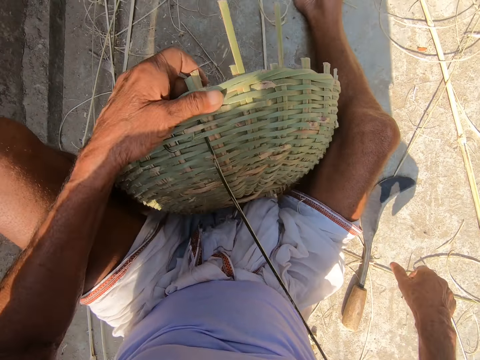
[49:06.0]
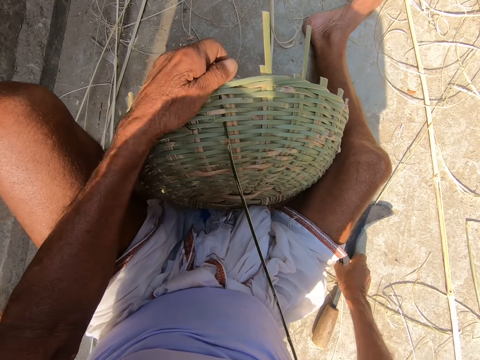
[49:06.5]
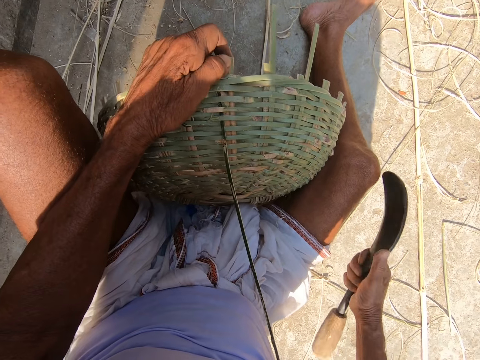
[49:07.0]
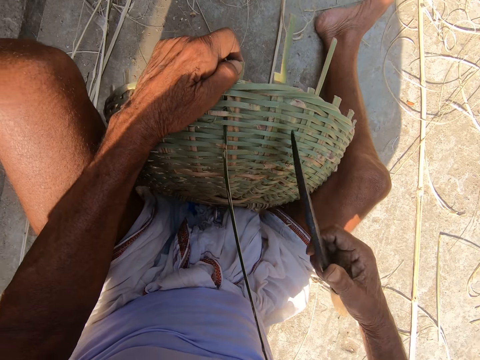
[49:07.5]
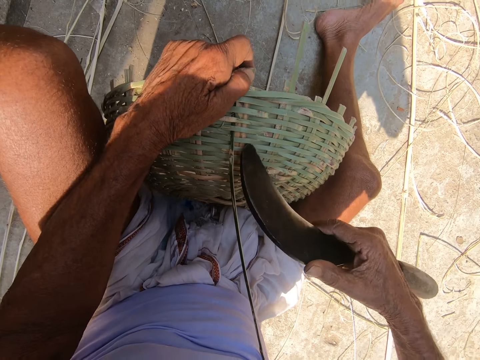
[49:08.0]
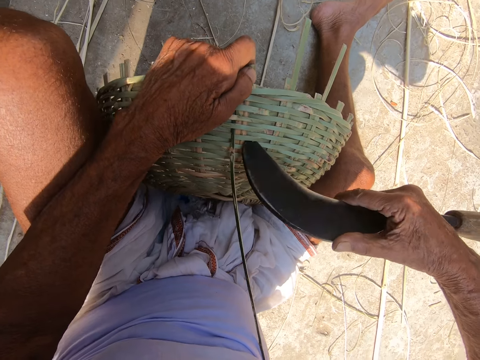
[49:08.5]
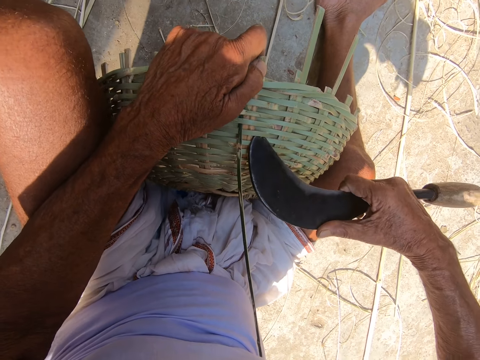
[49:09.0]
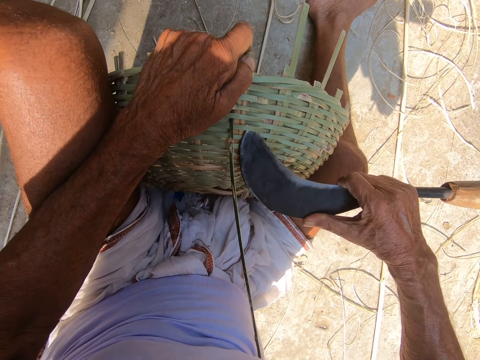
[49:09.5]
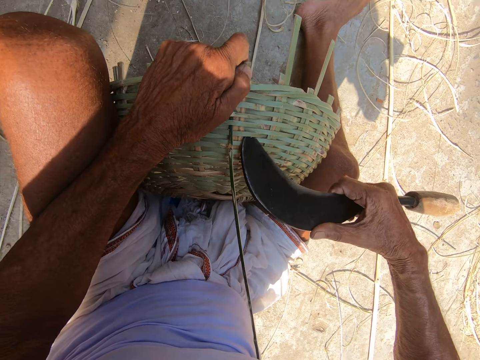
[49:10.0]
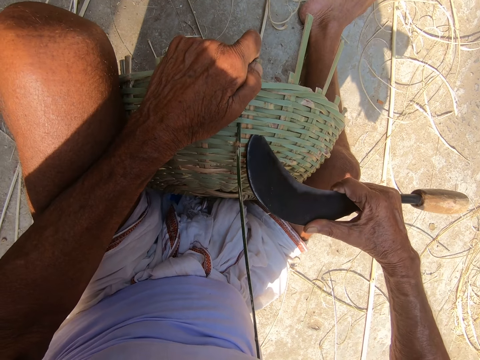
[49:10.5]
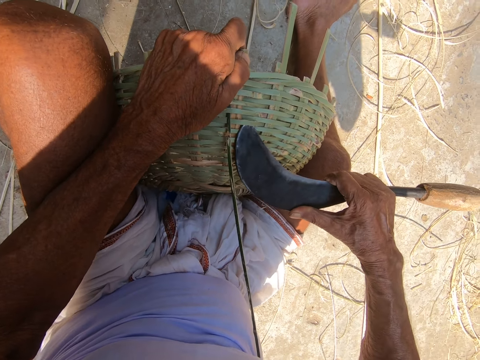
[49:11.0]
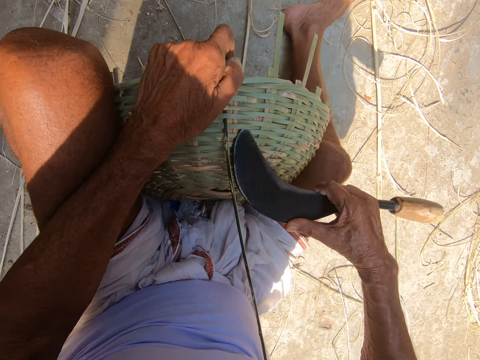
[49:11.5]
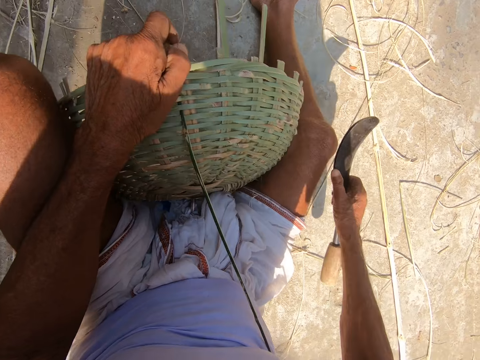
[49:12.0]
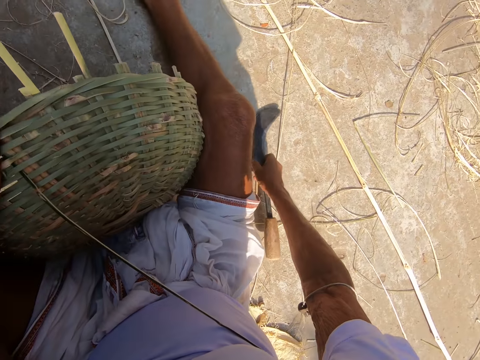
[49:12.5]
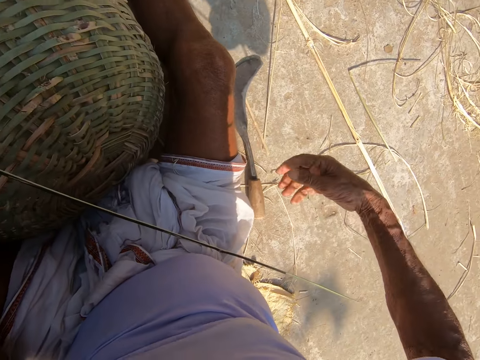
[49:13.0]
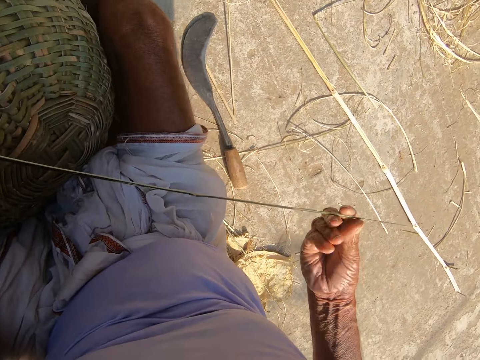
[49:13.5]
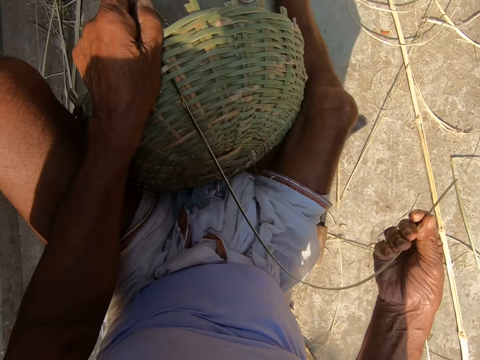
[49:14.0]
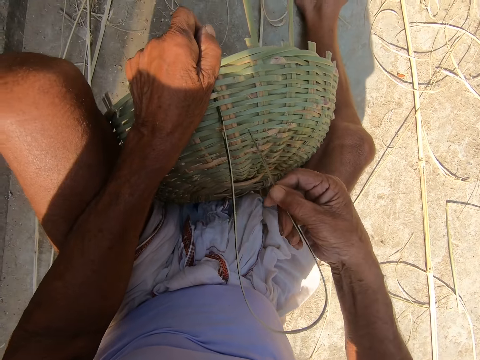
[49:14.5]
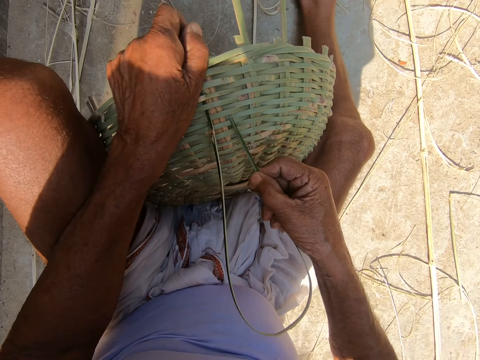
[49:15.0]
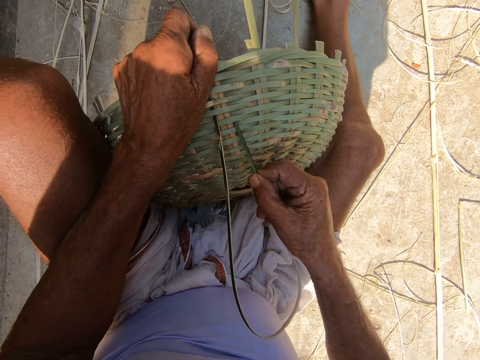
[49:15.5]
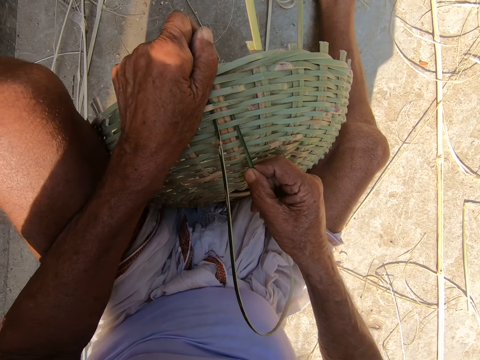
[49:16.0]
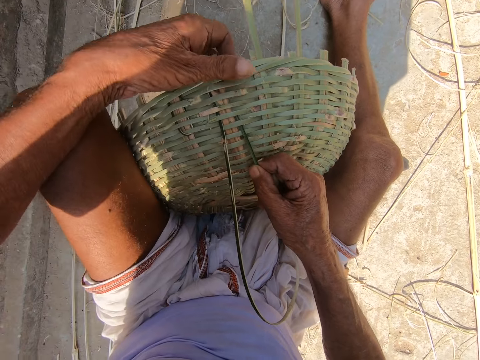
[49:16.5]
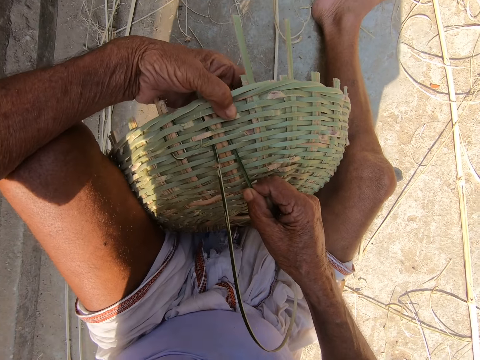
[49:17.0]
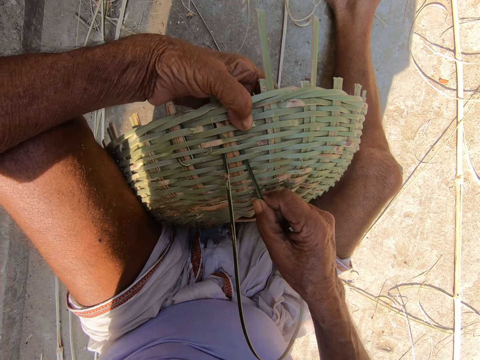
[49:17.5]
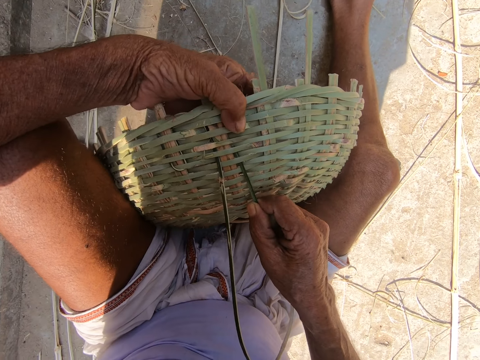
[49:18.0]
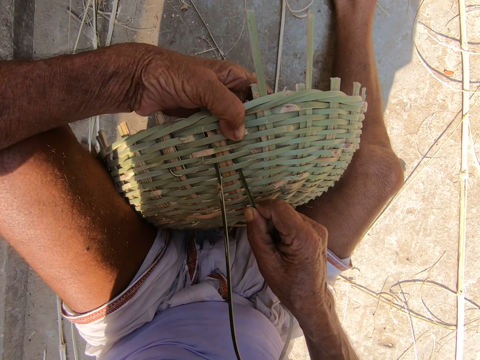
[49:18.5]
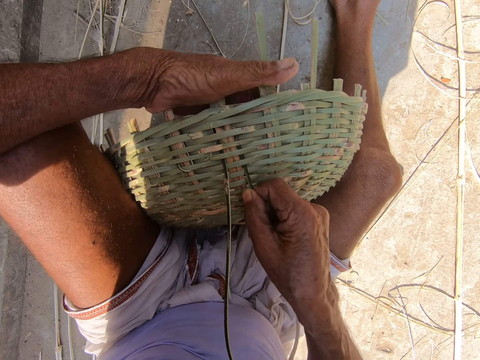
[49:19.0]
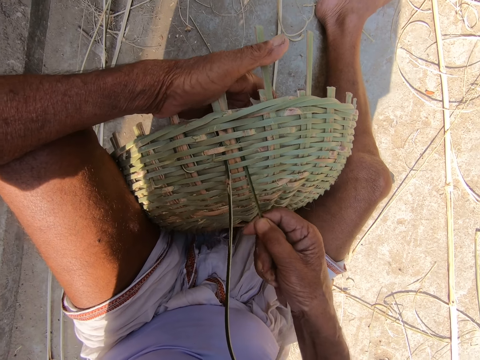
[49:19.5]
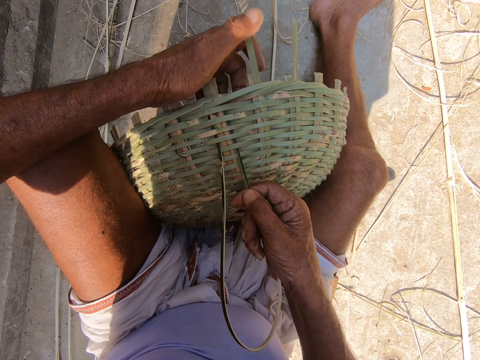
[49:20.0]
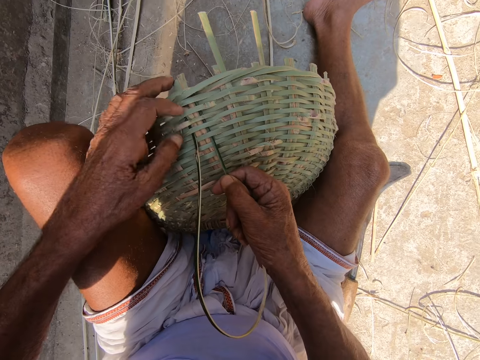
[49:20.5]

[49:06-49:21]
The camera wearer picks the sickle from the floor with his right hand. He picks up the bucket on the ground. He adjusts the cane weavers of the basket with the sickle in his right hand. He pulls the bucket with the knife. He drops the sickle in his right hand on the floor. He picks up the sisal. He inserts the bamboo strip into the basket with his right hand. He makes the bucket.

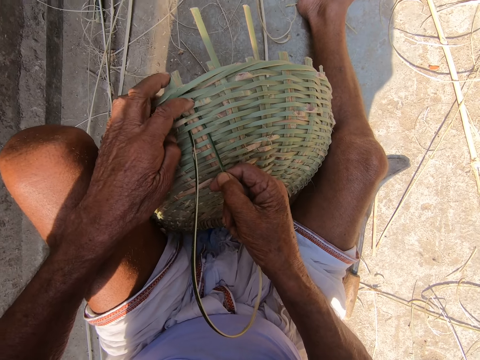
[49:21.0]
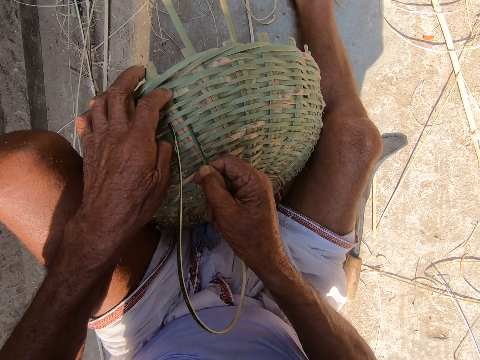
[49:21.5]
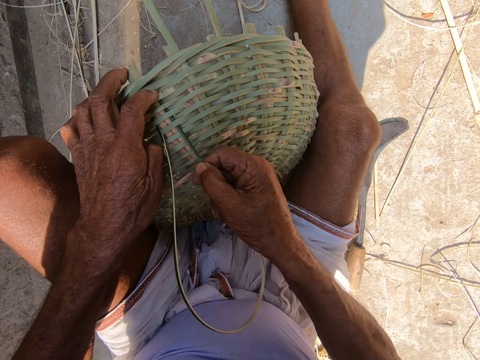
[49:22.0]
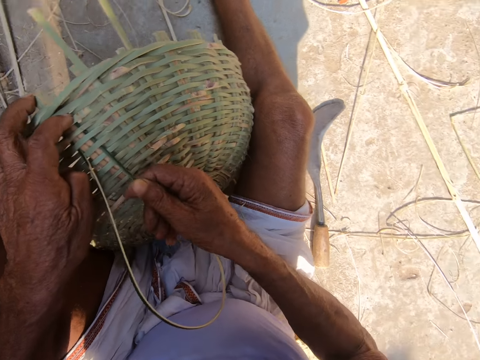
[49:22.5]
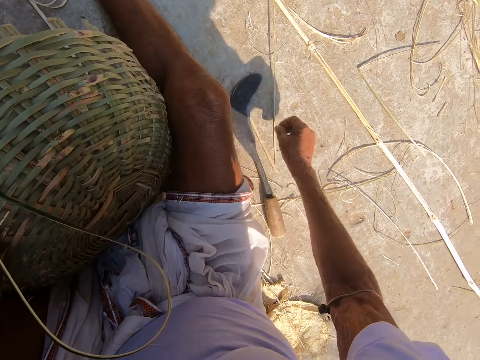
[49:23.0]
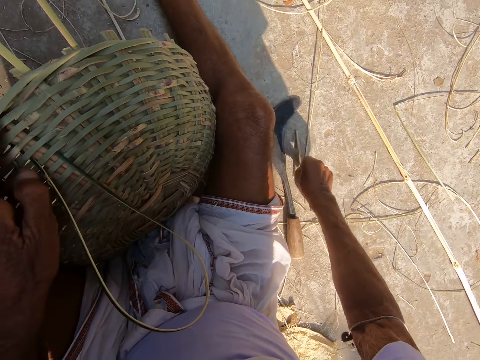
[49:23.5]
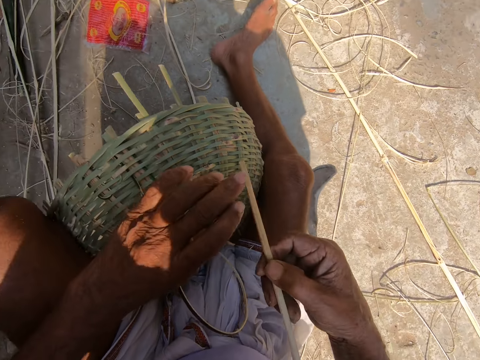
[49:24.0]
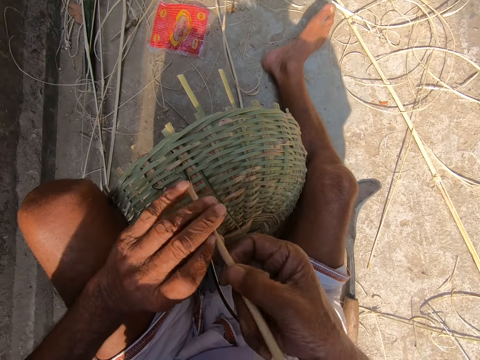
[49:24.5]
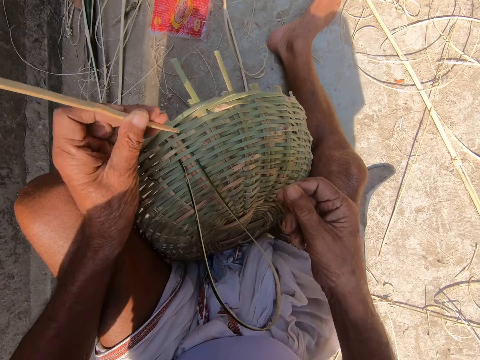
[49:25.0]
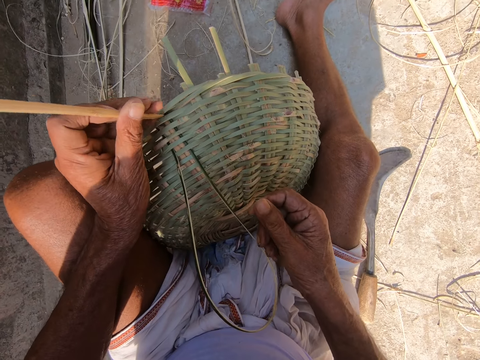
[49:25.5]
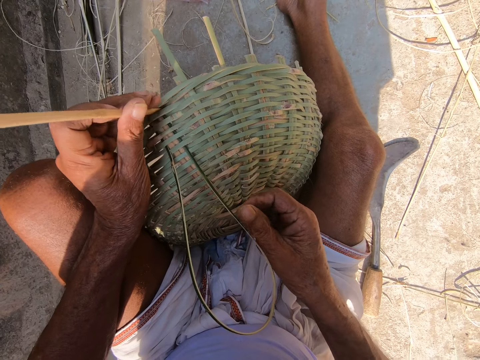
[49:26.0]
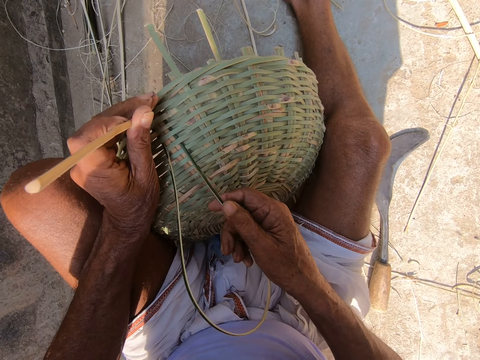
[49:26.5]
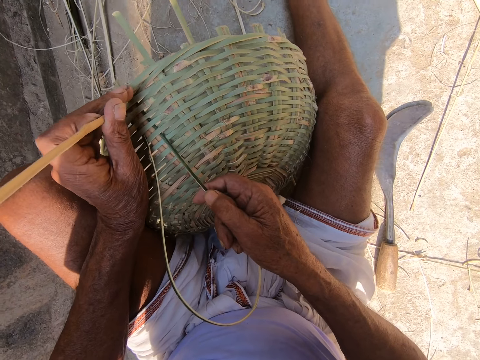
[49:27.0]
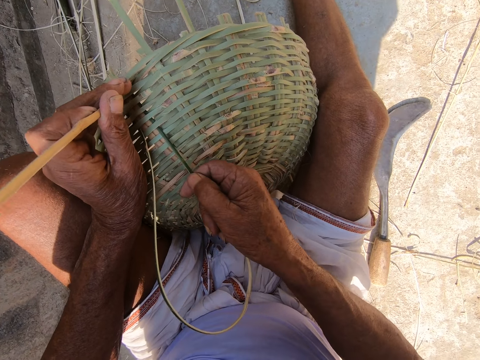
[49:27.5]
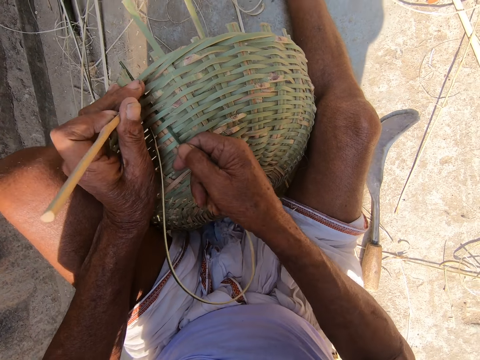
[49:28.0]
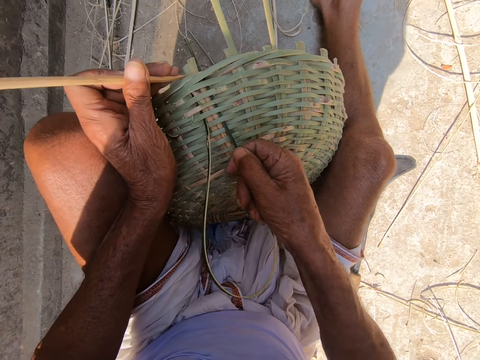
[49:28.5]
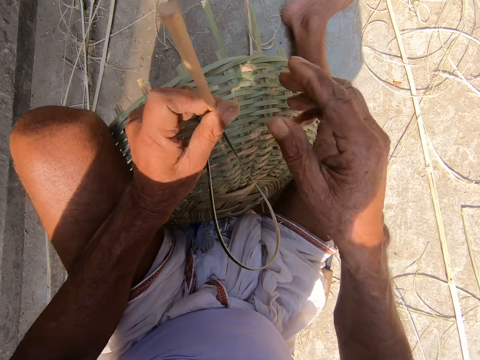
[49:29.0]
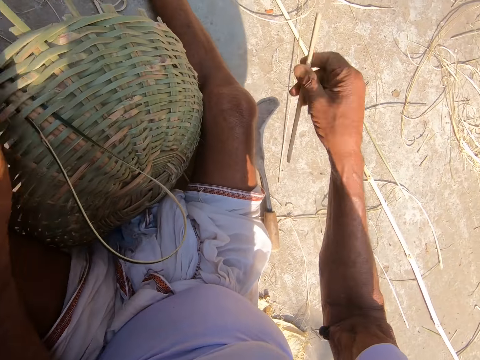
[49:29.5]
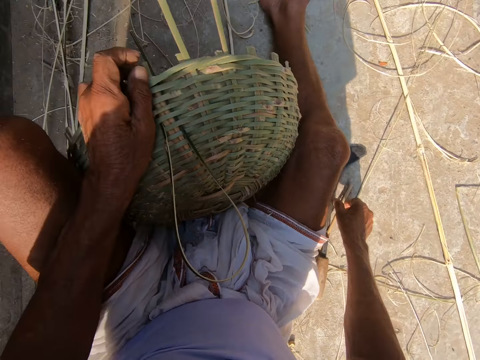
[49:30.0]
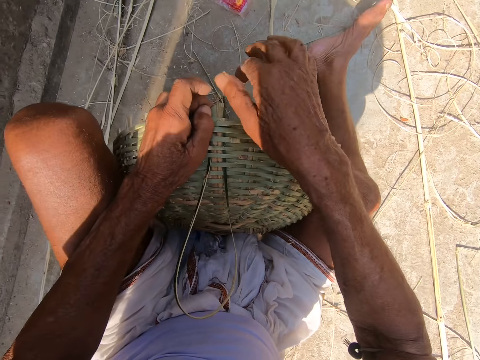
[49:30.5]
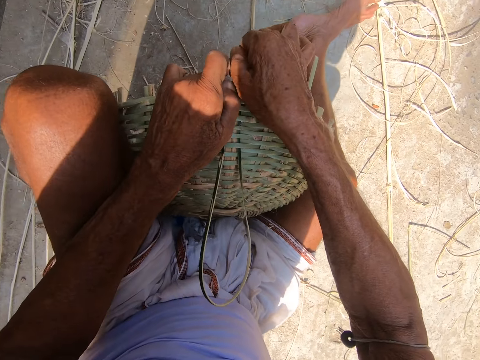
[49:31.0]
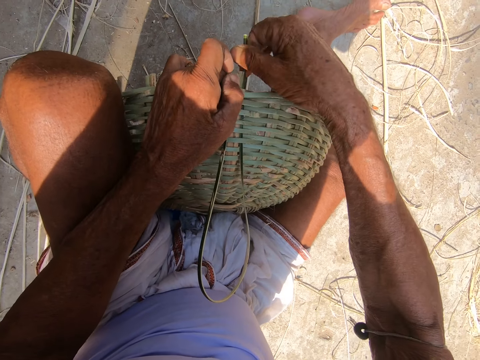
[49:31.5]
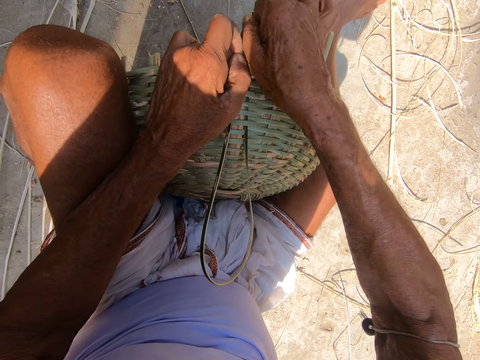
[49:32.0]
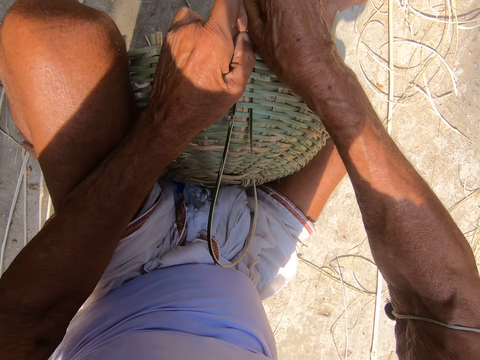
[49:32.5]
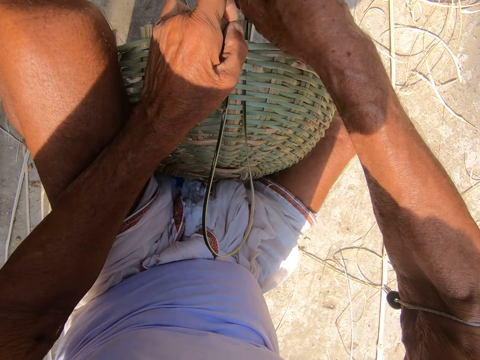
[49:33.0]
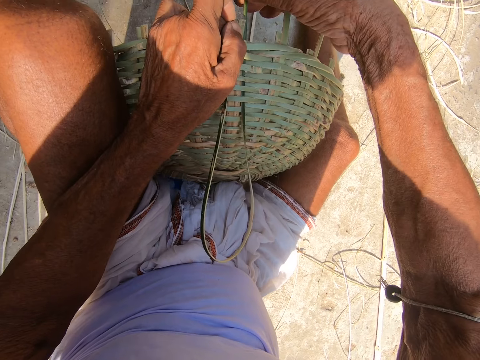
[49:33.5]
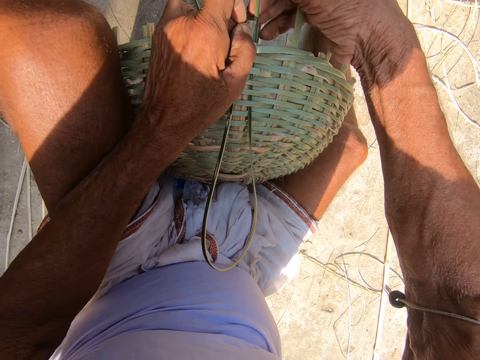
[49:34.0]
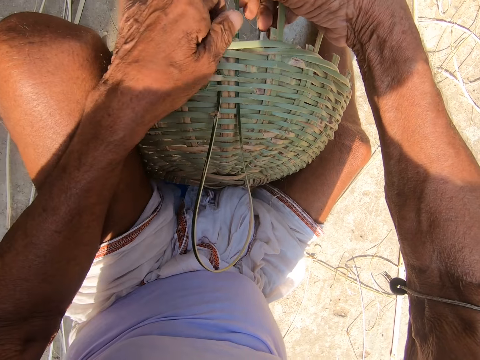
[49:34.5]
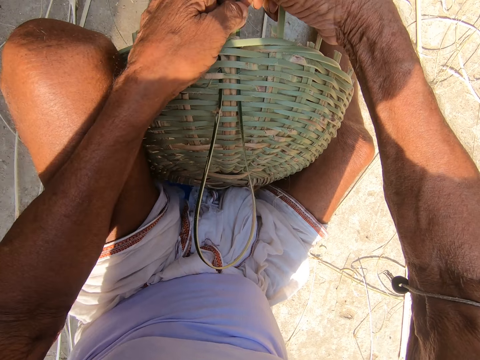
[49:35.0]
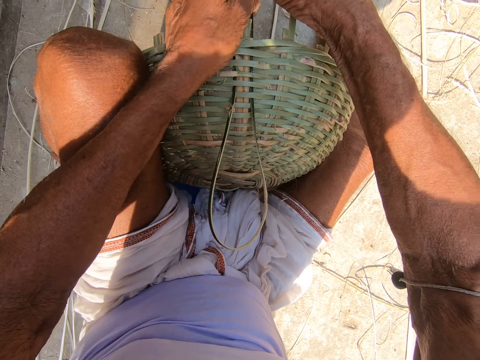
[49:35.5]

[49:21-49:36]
The camera wearer picks the stick from the floor with his right hand. He passes the stick in his right hand to his left hand. He presses the cane weavers of a basket with the stick in his left hand. He fixes the stick. He pushes the bamboo strip into the basket with his right hand. He passes the stick in his left hand to his right hand. He drops the stick in his right hand on the floor. He pulls the bamboo strip with his right hand.
